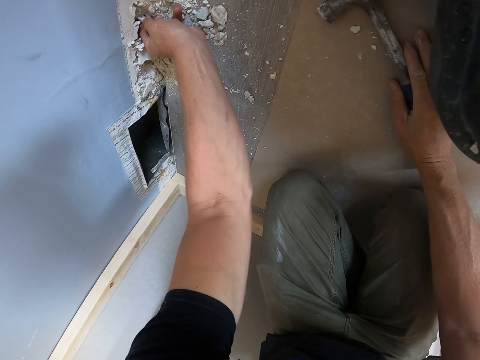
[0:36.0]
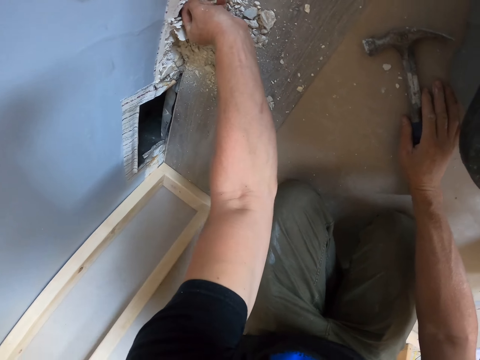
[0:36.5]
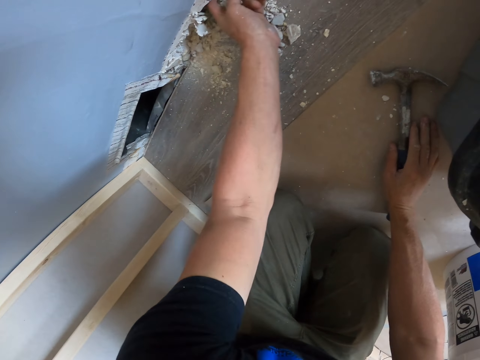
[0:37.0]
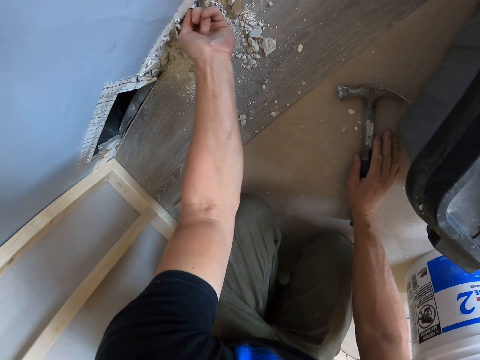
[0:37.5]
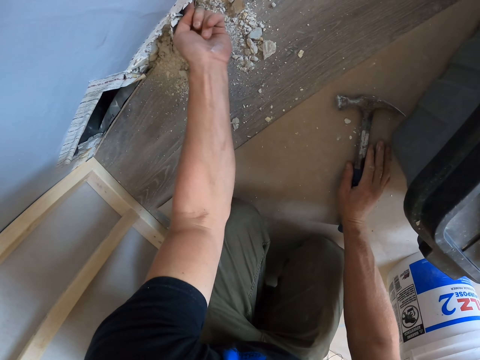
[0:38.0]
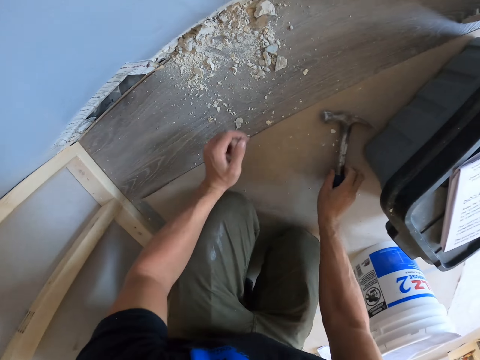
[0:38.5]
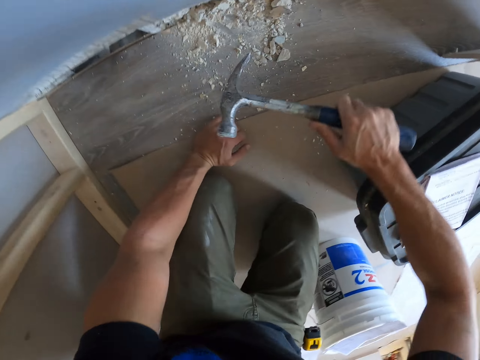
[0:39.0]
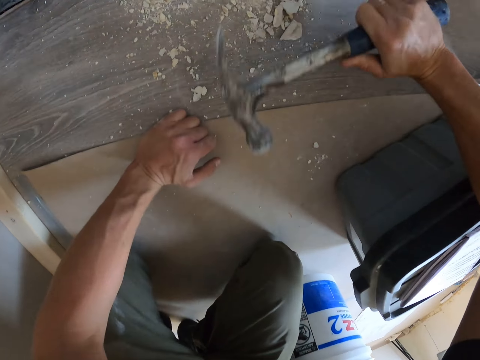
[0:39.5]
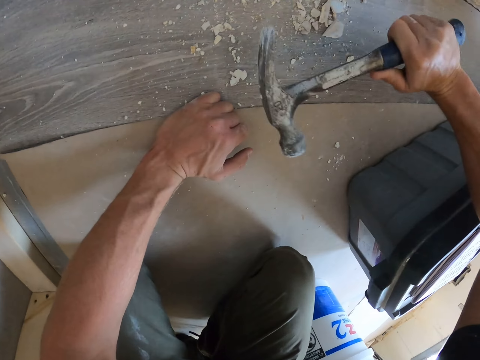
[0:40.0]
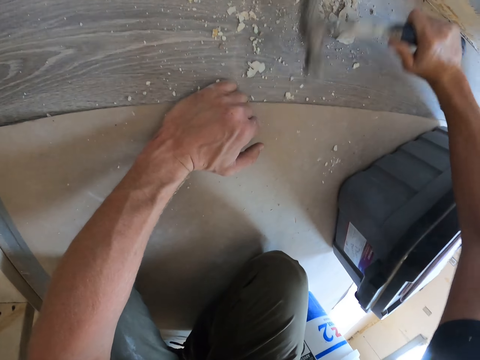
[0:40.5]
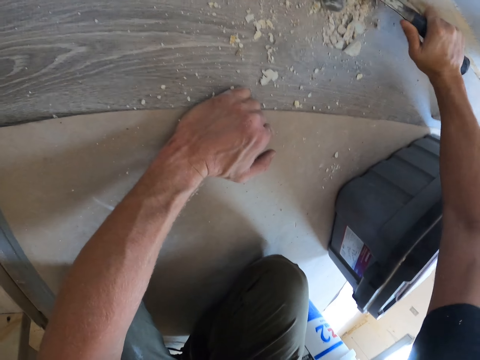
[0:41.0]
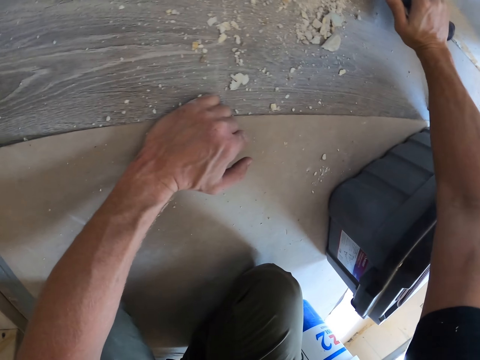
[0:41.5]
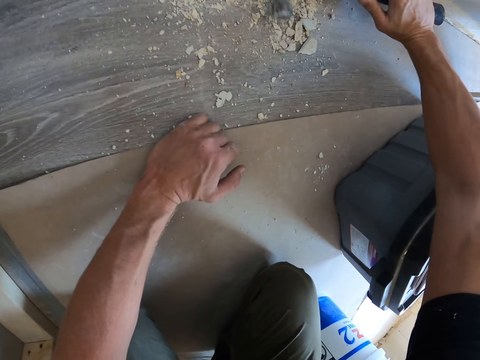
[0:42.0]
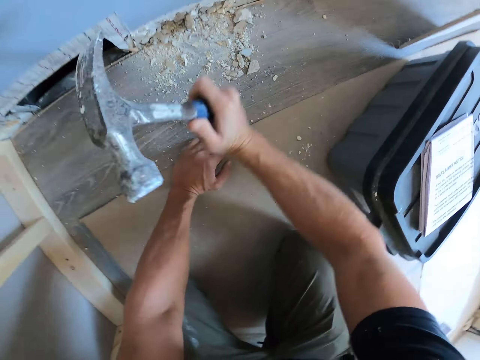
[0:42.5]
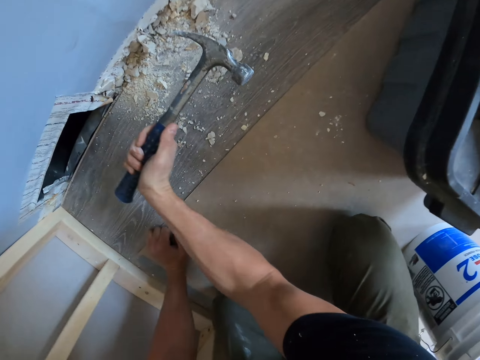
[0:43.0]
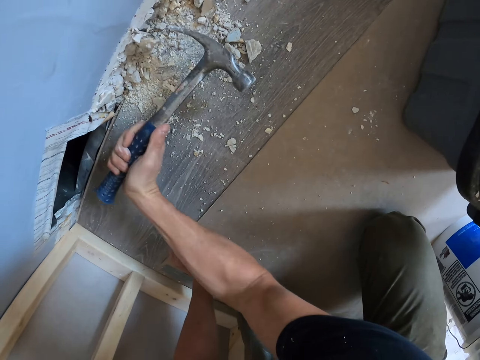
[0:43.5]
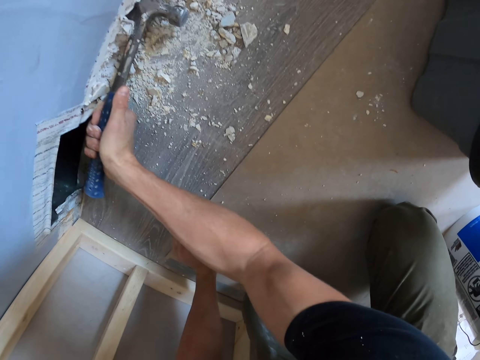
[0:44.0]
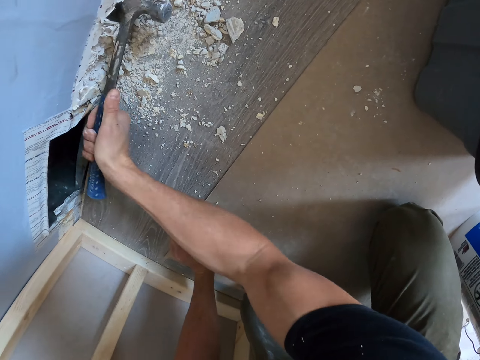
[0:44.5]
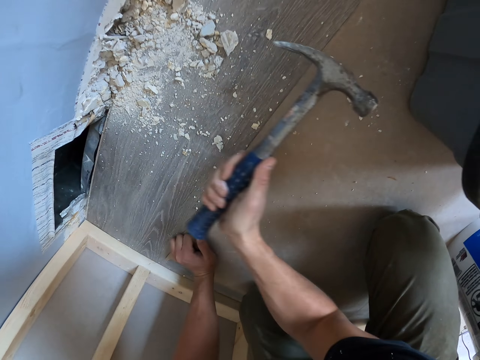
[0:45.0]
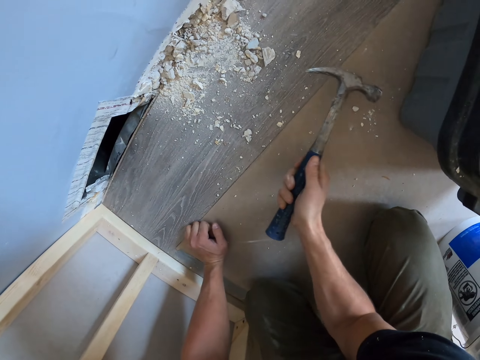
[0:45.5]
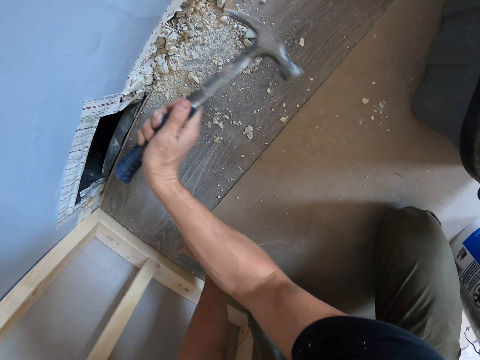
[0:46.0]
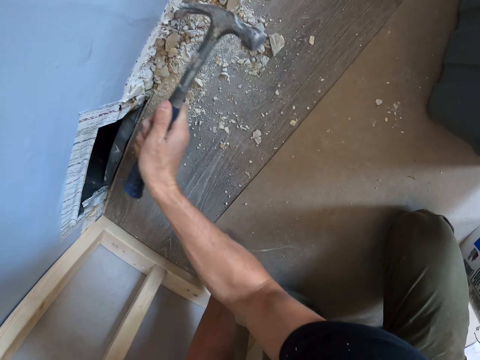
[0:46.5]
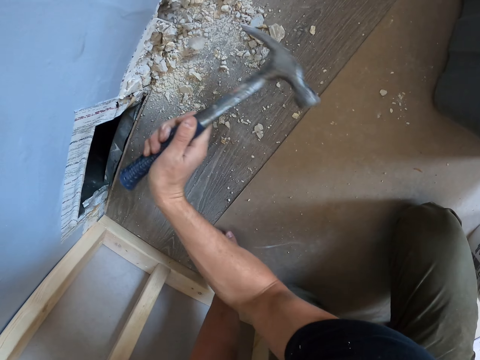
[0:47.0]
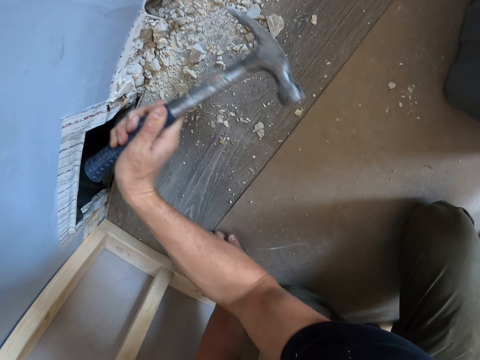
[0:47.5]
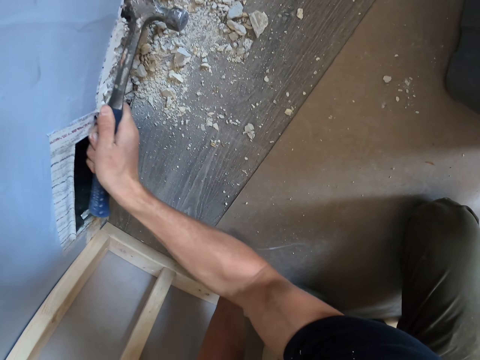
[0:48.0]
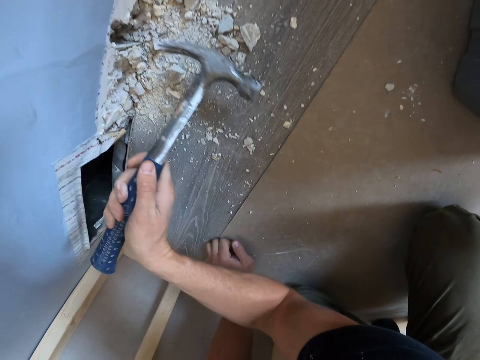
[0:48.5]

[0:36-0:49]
The camera wearer breaks the wall with the hammer. They hit the wall with the hammer. They turn the hammer and break the wall with the hammer.

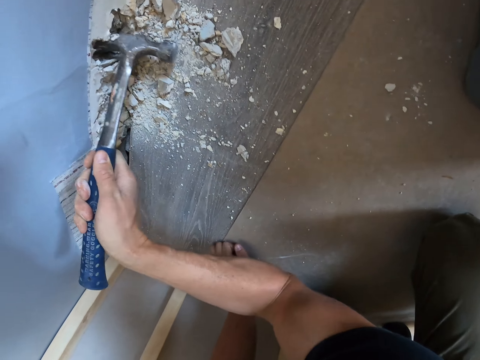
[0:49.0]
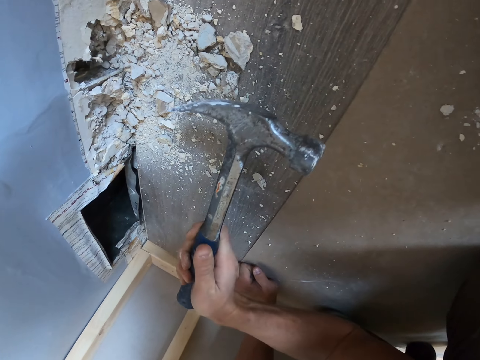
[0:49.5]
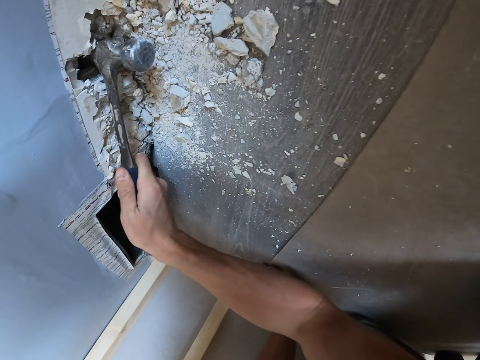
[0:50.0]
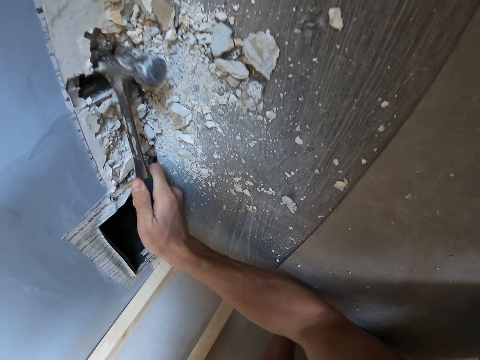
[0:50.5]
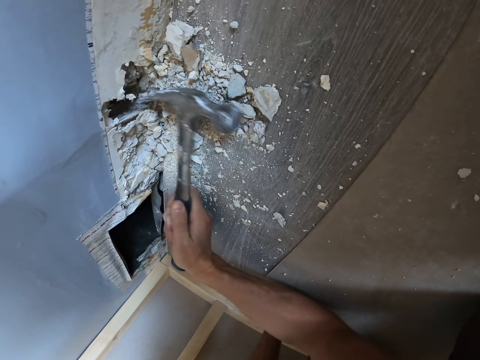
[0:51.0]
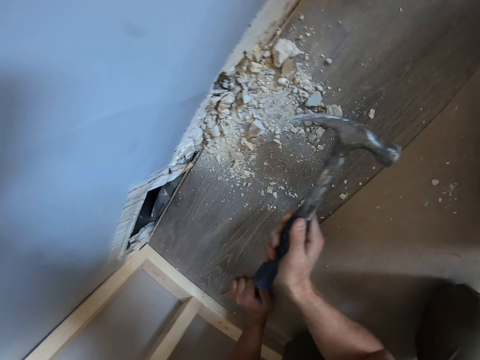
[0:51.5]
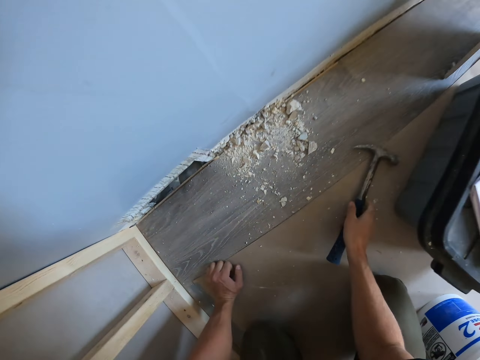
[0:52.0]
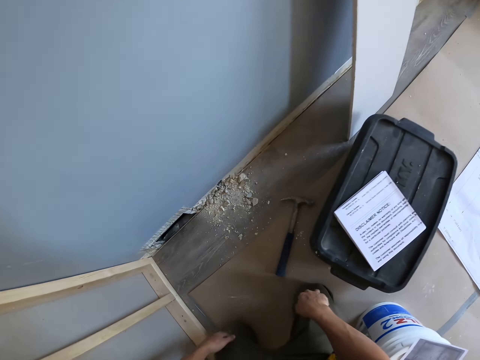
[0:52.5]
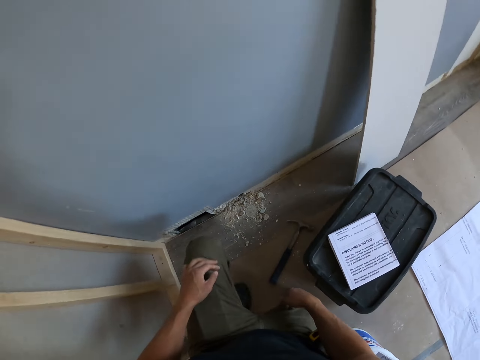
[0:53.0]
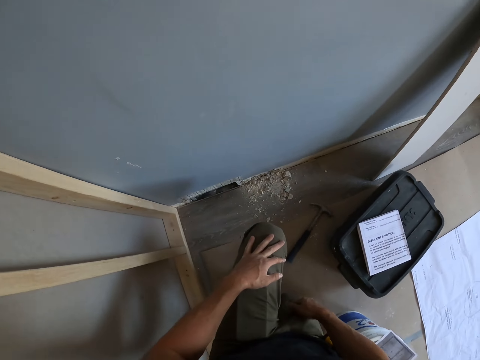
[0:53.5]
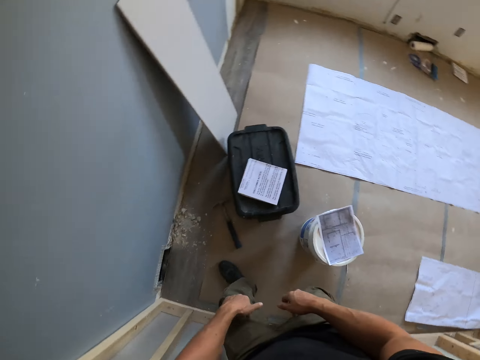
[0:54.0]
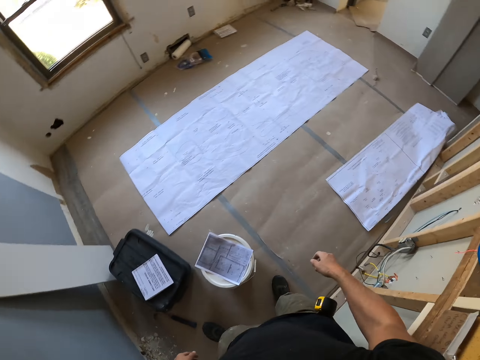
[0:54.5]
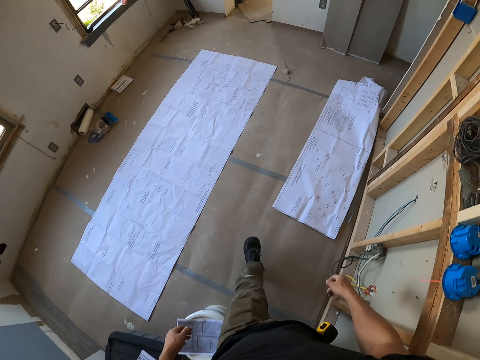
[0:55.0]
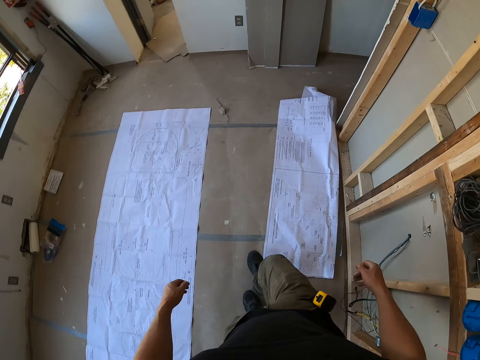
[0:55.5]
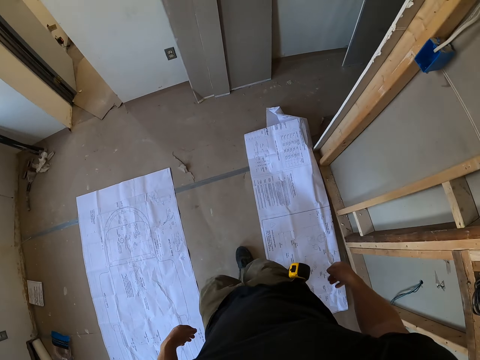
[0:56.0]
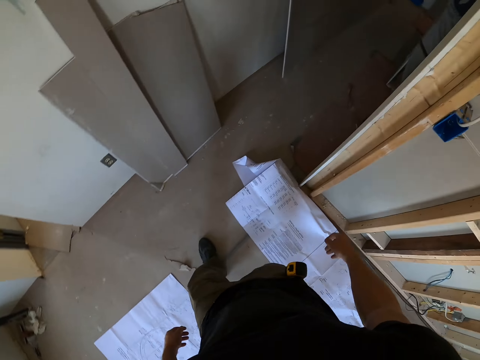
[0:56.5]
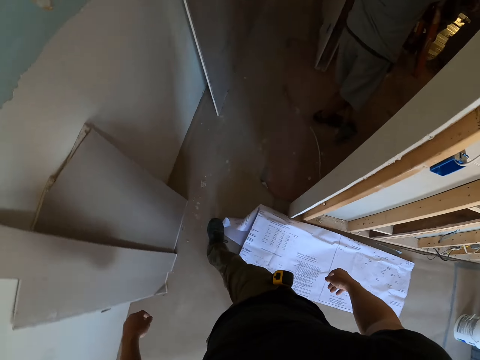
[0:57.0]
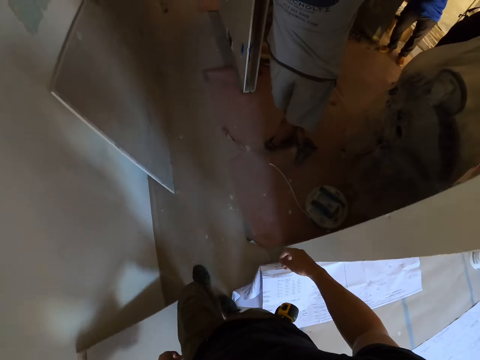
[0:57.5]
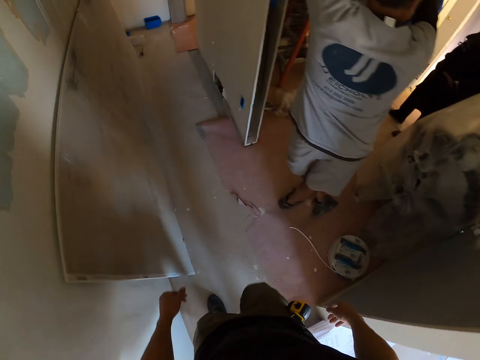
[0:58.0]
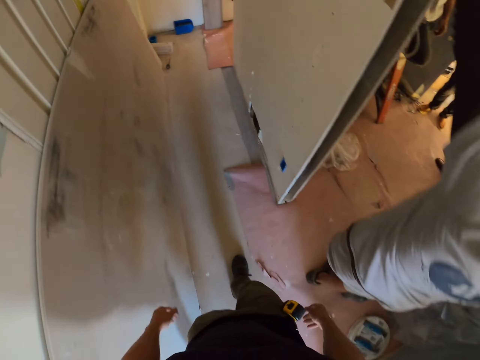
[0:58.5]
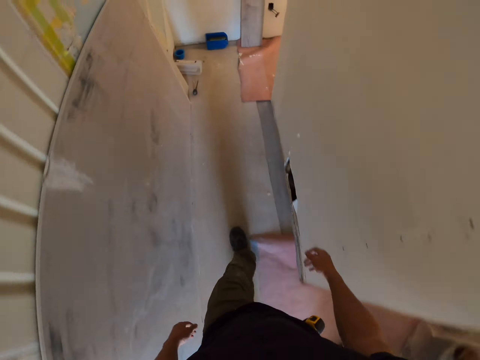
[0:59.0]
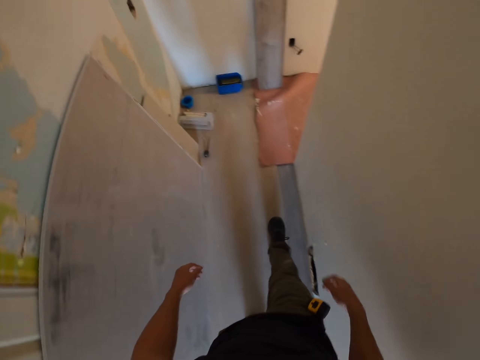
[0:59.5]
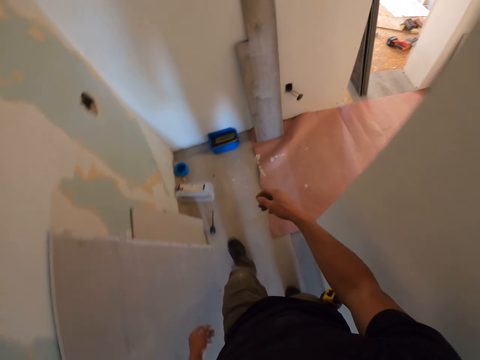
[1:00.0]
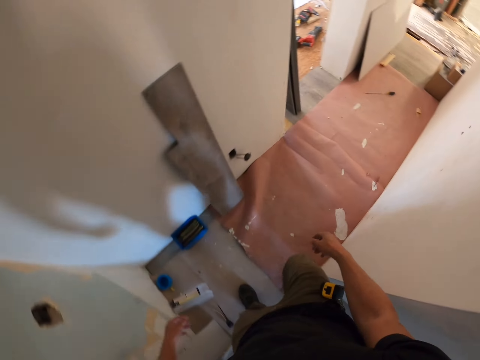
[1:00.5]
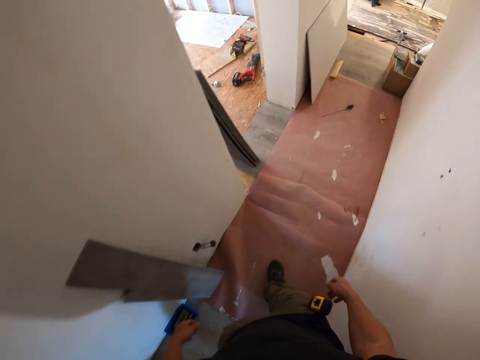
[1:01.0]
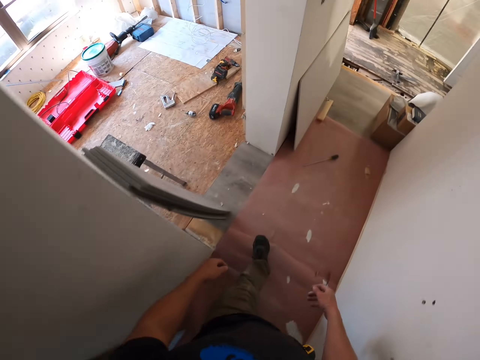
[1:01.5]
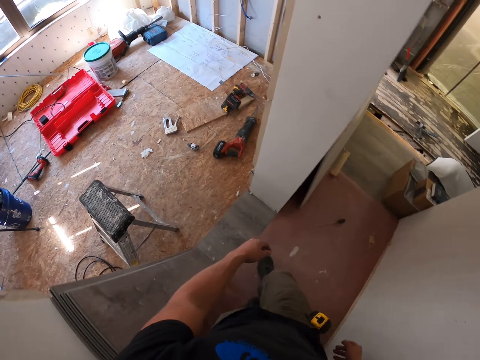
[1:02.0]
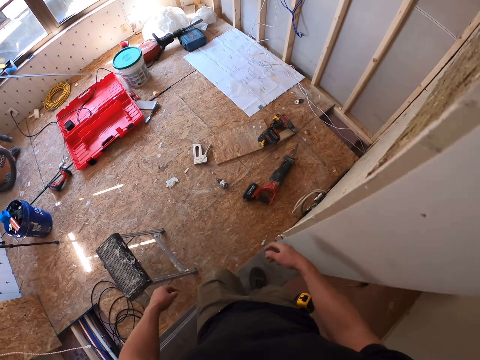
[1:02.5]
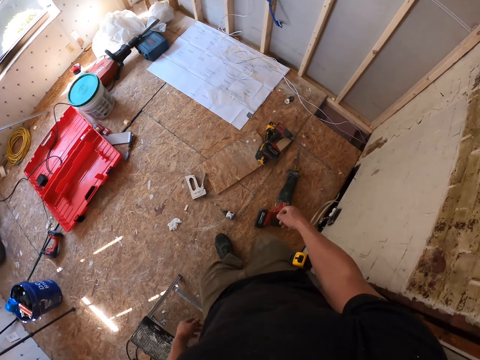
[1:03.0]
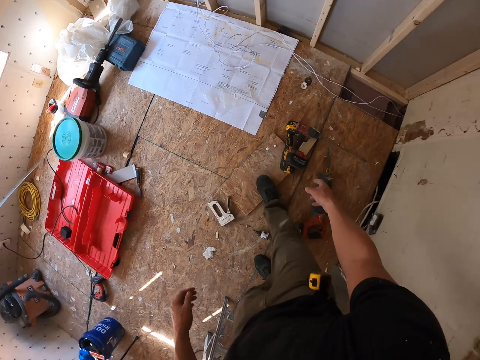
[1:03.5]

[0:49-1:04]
The camera wearer puts the hammer down. They walk up from the floor. They walk around the room.
